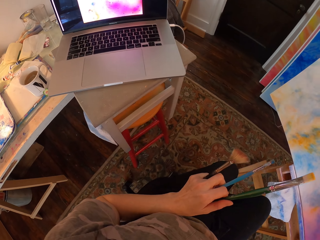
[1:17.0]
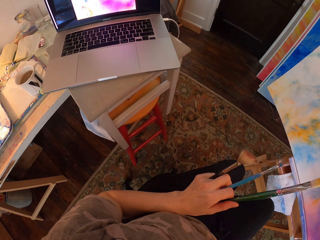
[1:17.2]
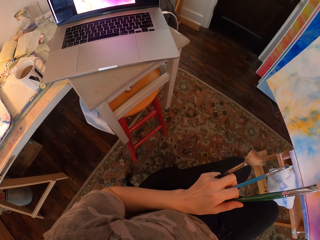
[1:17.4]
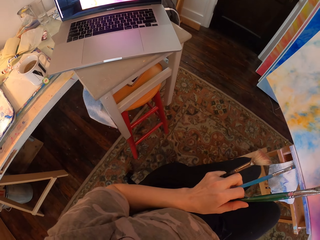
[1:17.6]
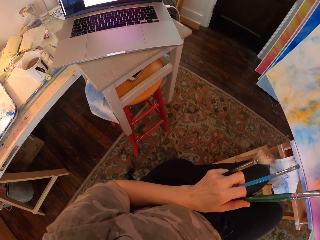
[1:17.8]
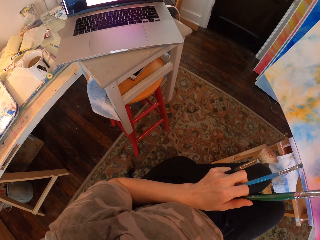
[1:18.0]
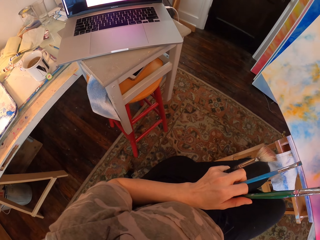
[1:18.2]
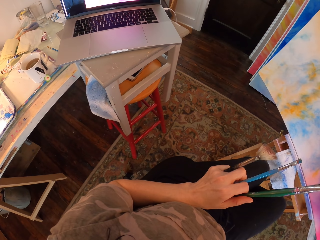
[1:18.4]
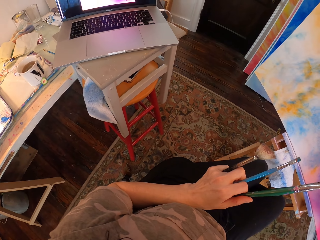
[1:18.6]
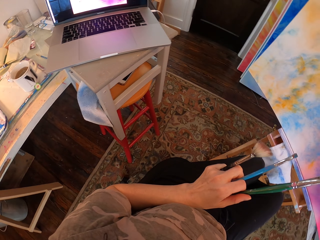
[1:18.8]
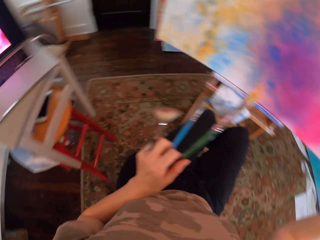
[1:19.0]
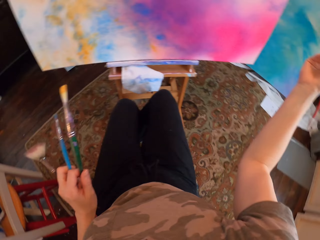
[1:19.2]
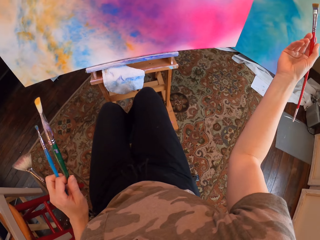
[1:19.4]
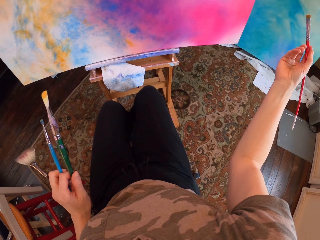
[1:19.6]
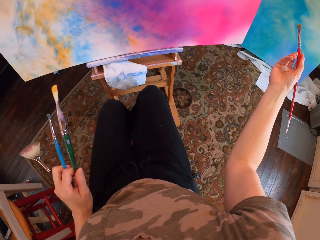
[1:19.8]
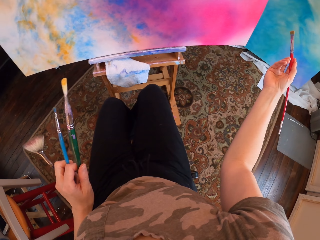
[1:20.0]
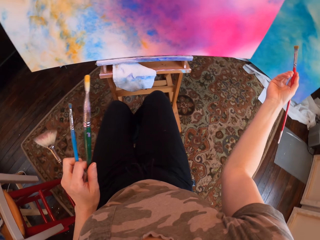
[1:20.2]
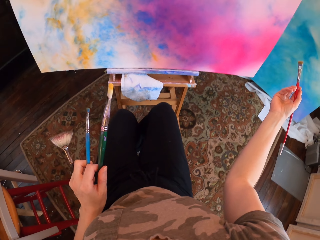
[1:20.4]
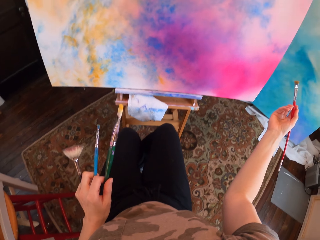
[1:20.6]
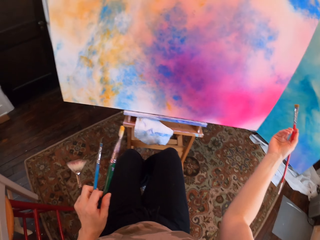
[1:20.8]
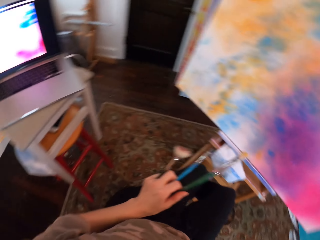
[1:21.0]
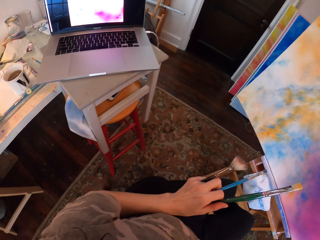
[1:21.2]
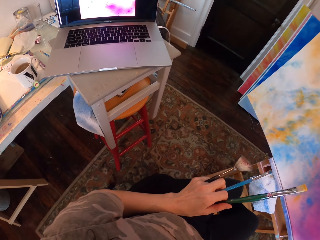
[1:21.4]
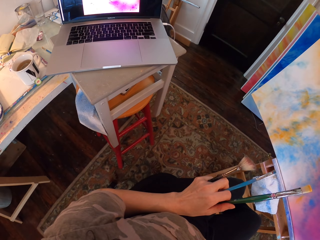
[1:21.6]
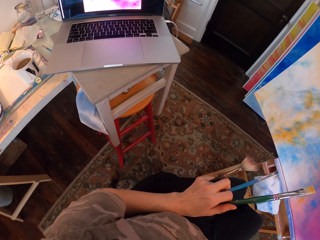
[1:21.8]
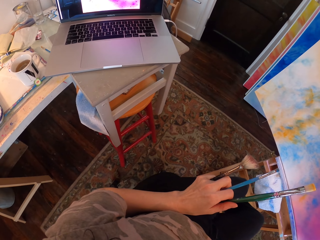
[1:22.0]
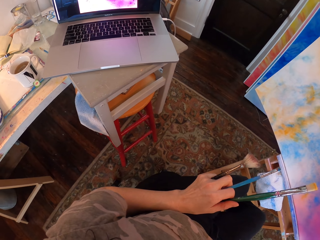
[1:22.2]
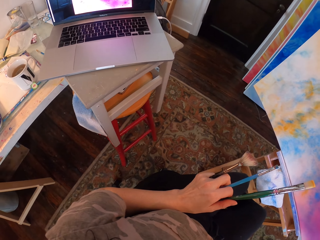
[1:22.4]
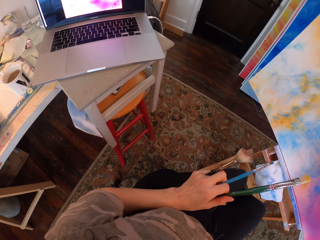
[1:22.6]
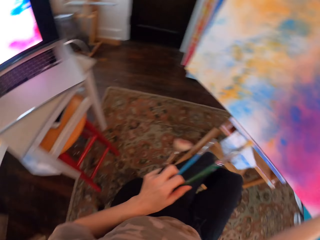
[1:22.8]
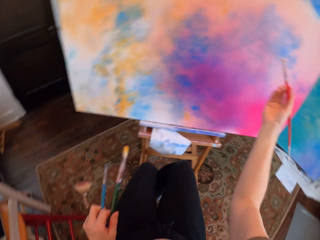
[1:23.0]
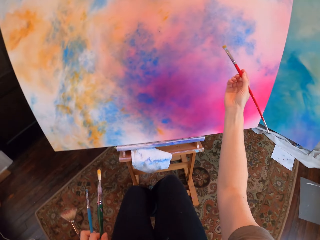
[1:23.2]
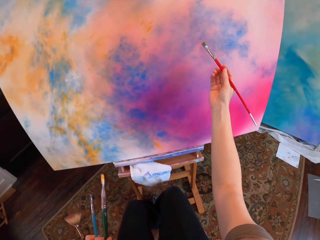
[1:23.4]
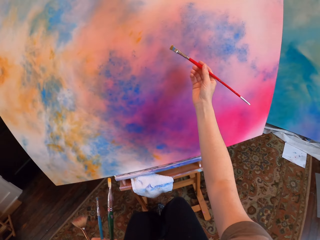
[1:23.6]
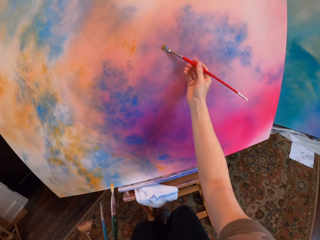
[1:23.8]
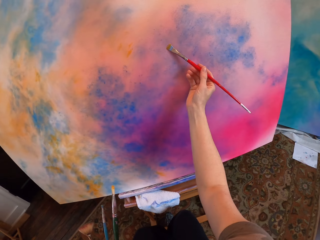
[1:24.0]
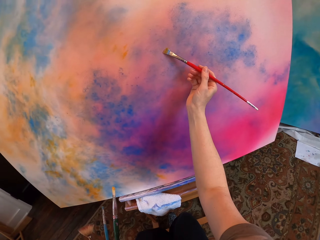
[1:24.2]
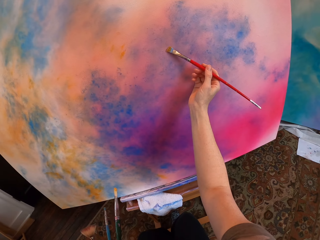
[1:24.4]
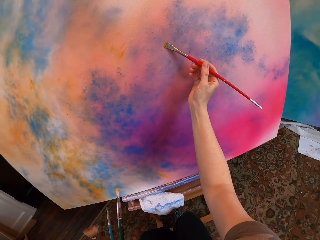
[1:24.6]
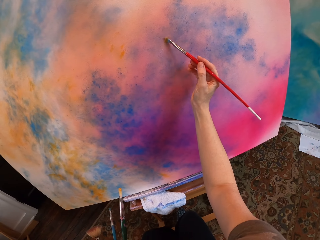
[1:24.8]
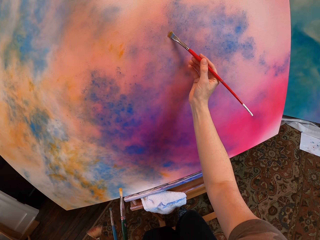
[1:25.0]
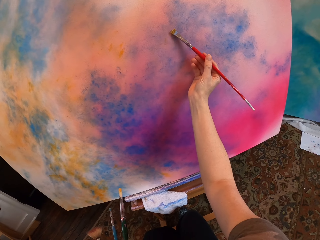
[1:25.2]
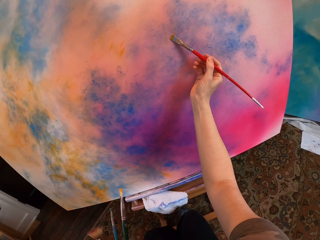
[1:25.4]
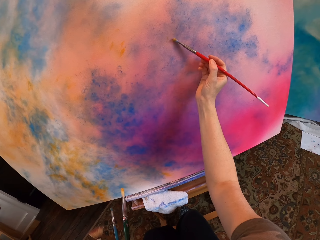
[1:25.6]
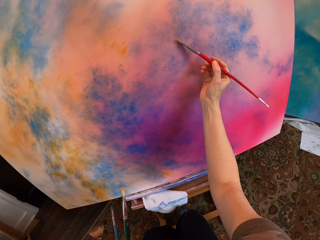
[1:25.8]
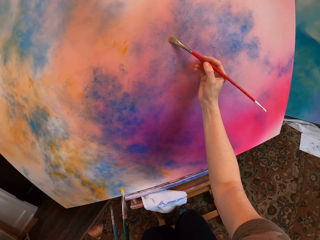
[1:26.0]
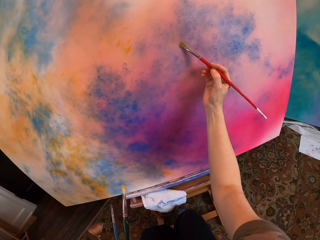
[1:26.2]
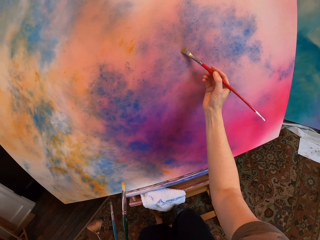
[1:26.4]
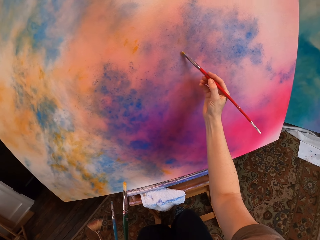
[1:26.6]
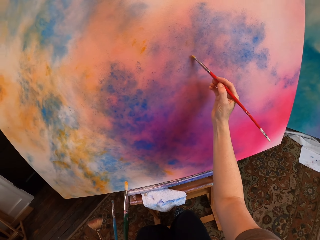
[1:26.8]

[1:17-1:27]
The camera wearer paints the canvas.

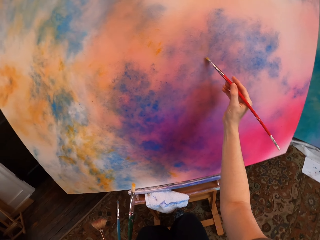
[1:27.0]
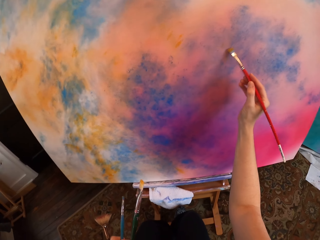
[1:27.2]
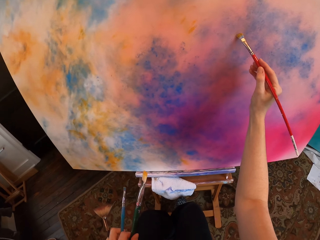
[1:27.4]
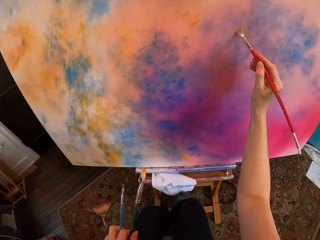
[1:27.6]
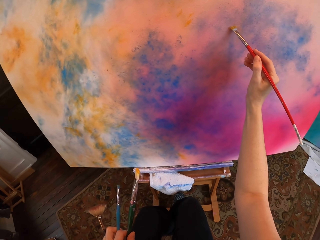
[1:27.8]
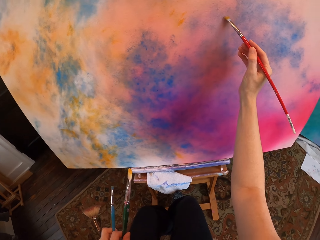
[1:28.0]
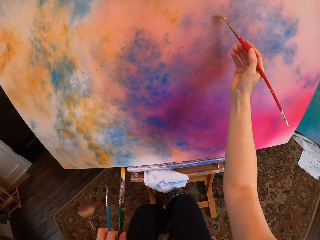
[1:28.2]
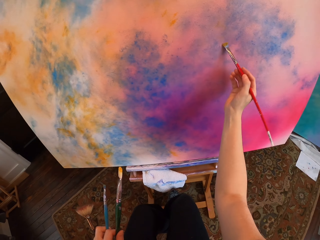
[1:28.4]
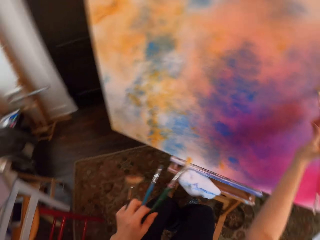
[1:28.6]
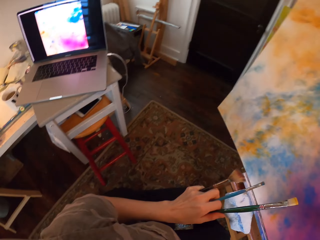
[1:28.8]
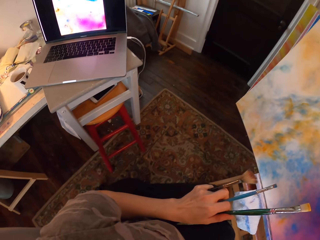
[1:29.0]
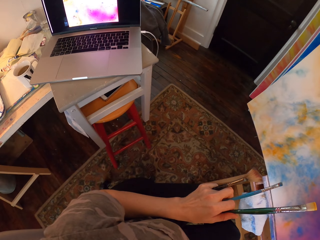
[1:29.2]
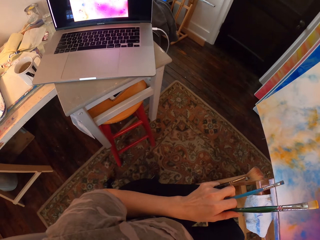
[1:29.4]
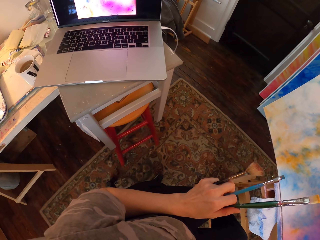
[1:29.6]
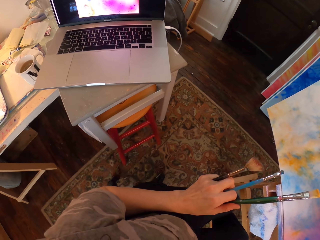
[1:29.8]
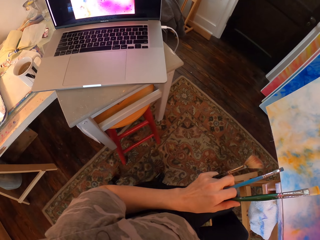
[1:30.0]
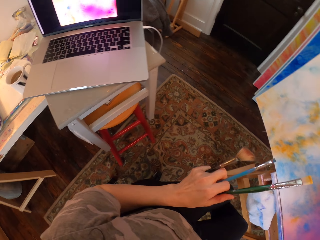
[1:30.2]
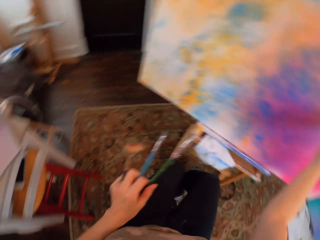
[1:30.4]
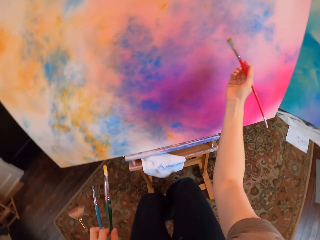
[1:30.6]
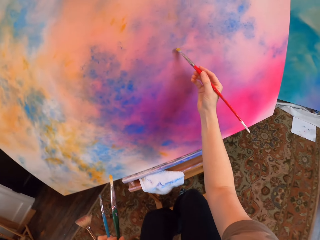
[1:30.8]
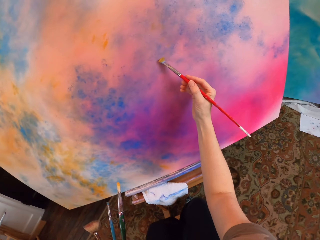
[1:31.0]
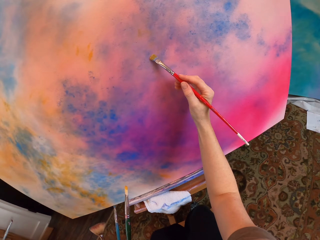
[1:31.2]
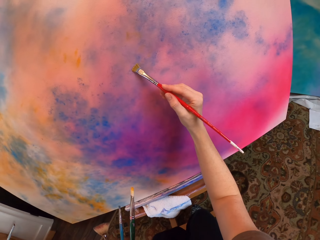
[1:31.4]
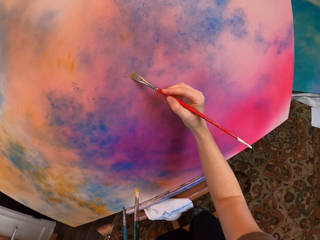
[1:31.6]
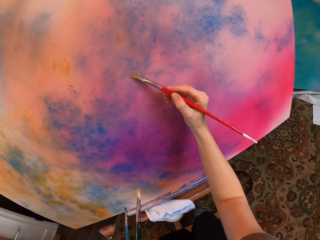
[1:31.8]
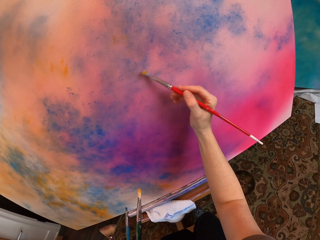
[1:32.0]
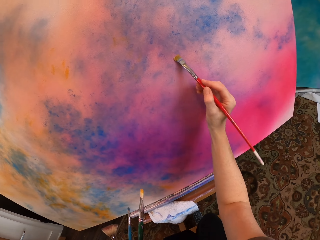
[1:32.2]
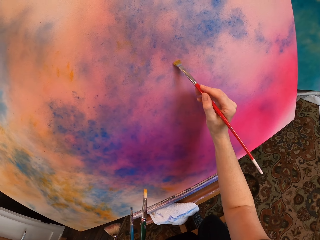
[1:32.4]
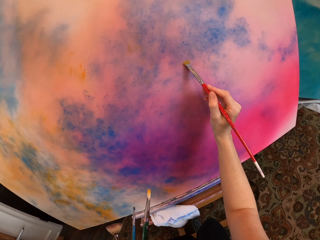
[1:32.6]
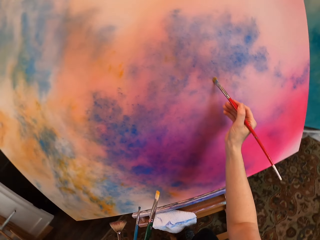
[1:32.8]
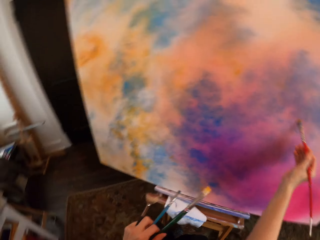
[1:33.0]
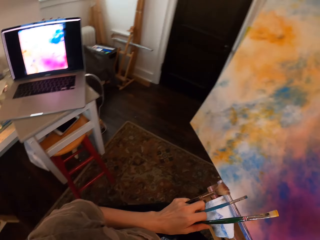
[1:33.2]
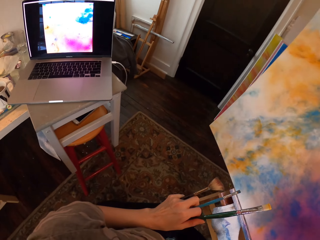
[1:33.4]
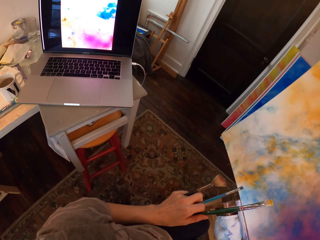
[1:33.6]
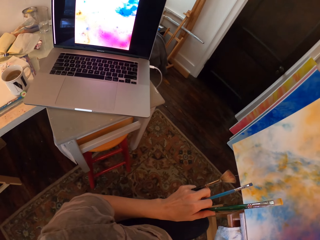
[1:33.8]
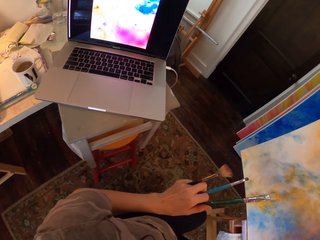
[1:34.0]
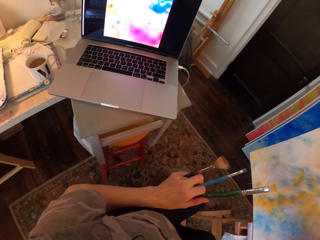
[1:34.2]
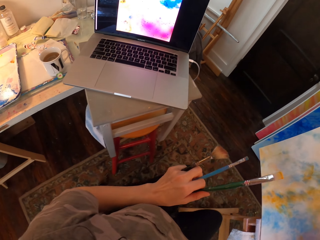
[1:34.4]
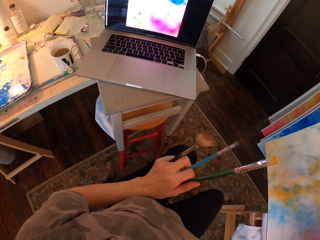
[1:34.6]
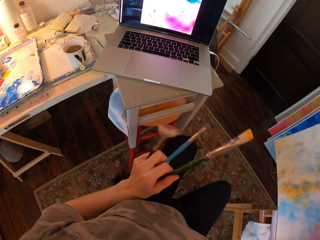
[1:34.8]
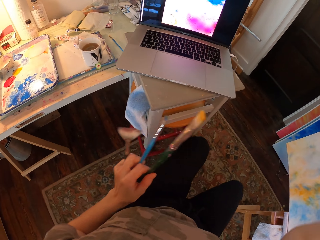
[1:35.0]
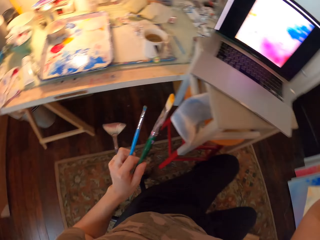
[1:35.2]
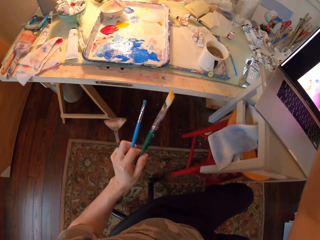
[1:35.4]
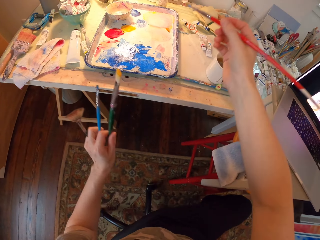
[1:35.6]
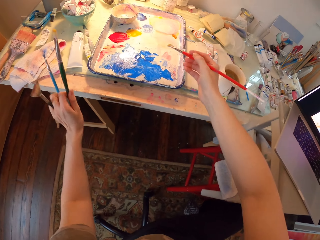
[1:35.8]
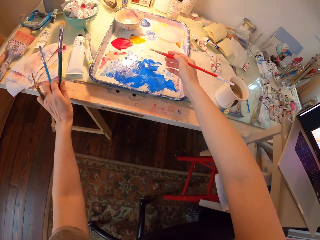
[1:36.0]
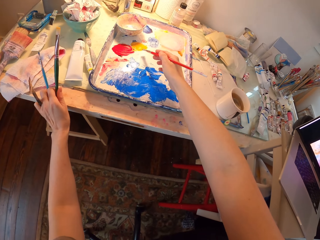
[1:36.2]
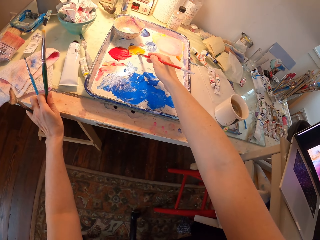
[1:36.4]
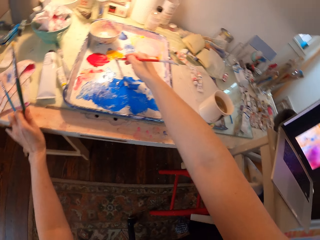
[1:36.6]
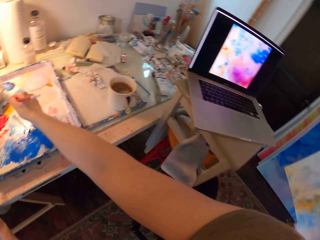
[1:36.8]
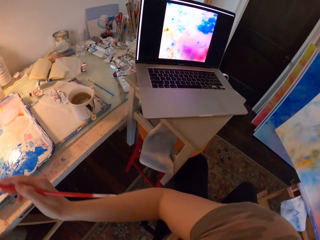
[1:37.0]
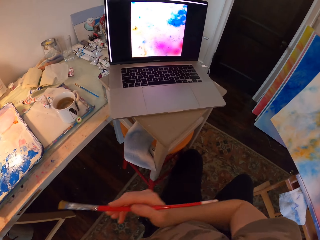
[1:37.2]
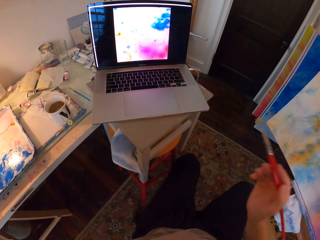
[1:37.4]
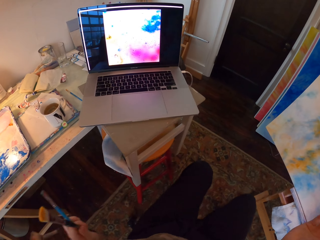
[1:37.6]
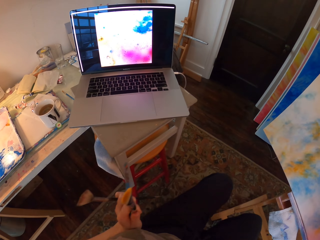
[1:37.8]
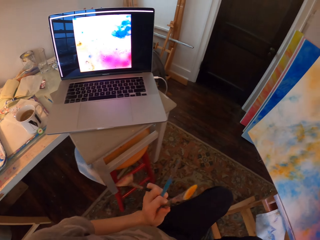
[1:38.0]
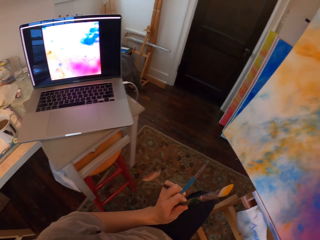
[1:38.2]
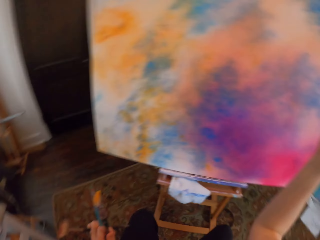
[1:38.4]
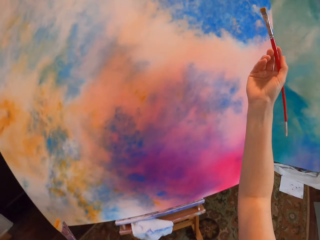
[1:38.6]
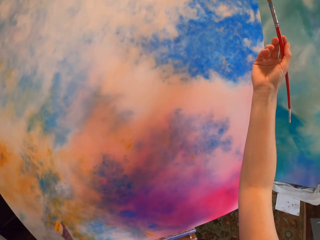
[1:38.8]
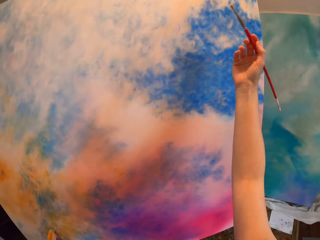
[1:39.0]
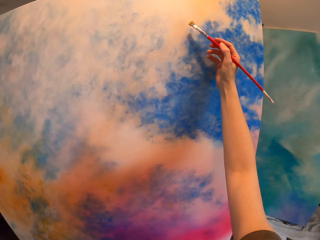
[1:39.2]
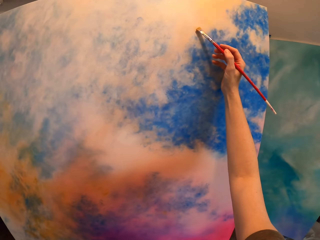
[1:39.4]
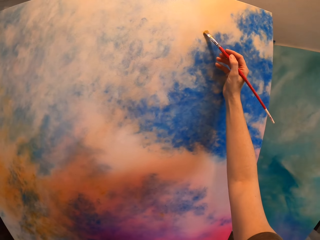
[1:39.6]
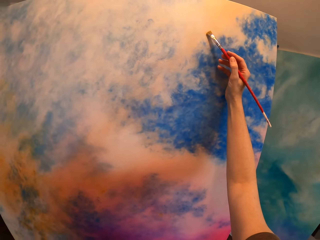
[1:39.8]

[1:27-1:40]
The camera wearer looks at the laptop. They paint the canvas. They look at the laptop. They dip the brush in ink.
